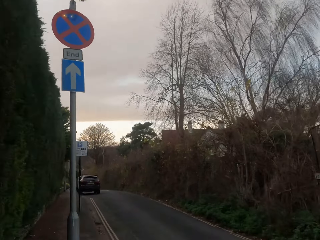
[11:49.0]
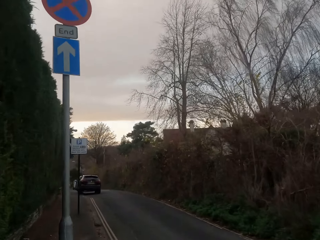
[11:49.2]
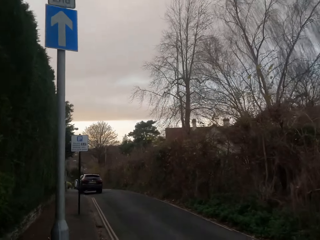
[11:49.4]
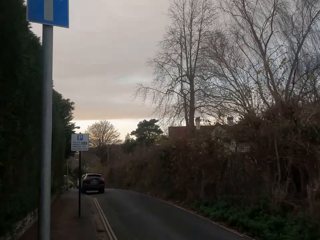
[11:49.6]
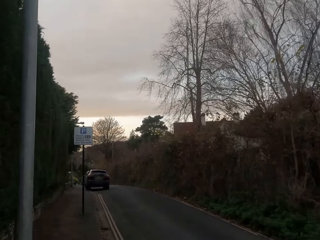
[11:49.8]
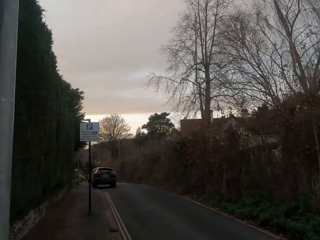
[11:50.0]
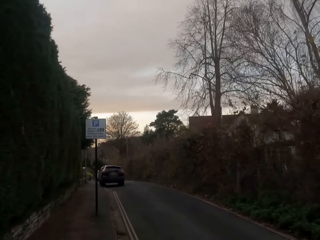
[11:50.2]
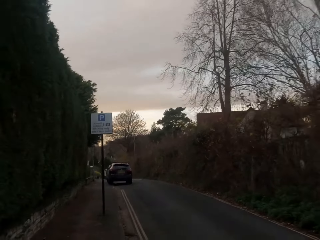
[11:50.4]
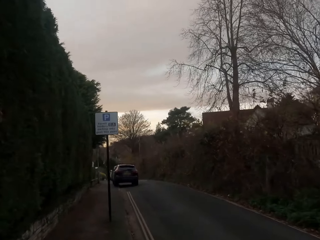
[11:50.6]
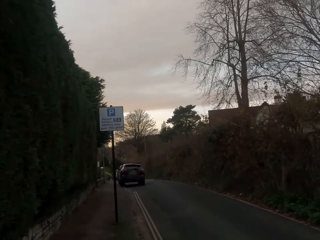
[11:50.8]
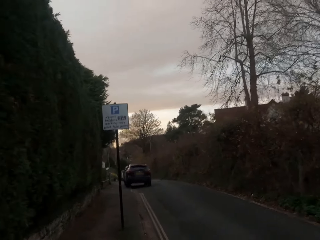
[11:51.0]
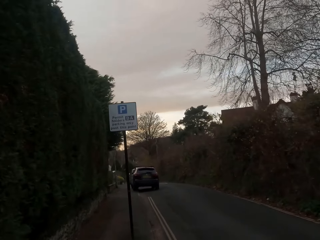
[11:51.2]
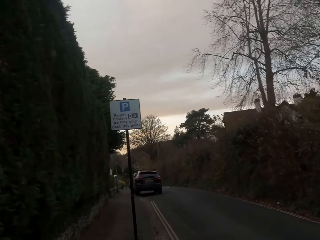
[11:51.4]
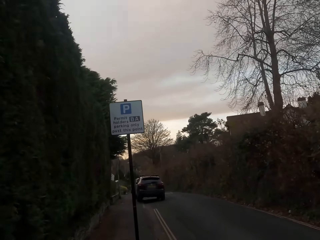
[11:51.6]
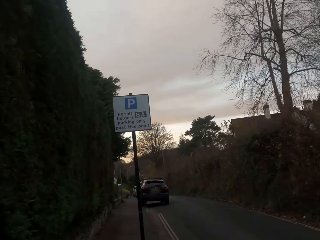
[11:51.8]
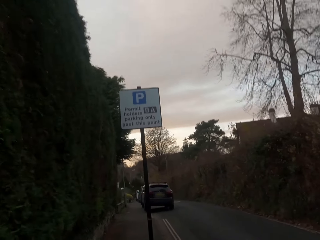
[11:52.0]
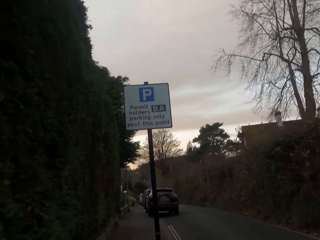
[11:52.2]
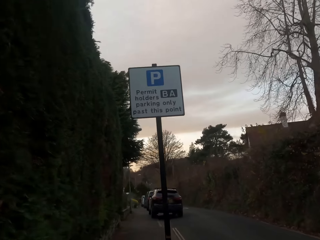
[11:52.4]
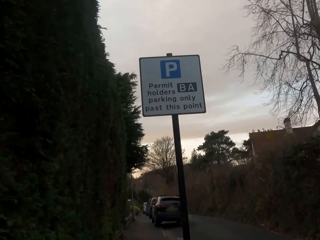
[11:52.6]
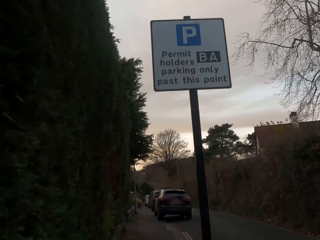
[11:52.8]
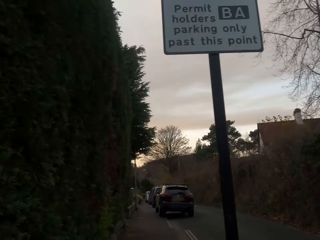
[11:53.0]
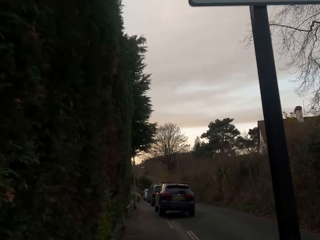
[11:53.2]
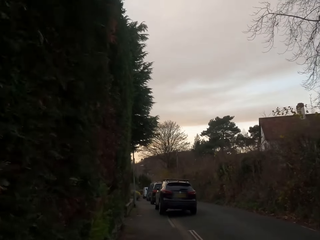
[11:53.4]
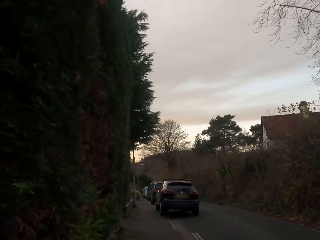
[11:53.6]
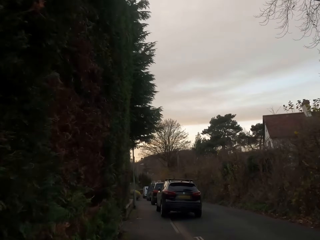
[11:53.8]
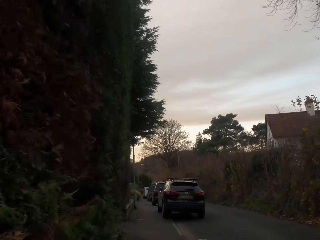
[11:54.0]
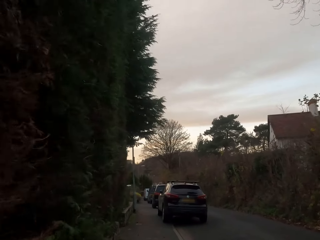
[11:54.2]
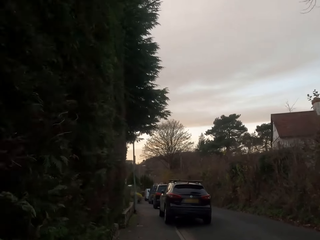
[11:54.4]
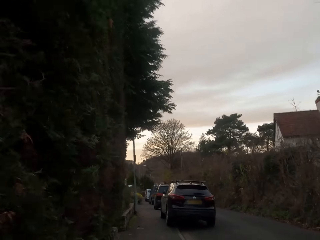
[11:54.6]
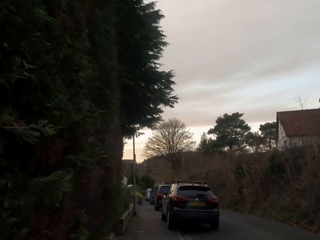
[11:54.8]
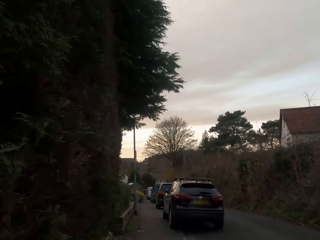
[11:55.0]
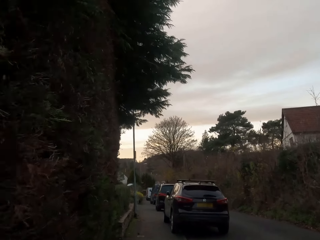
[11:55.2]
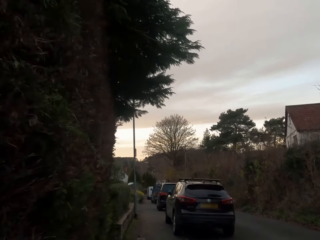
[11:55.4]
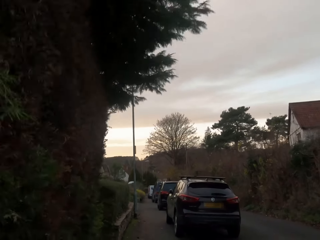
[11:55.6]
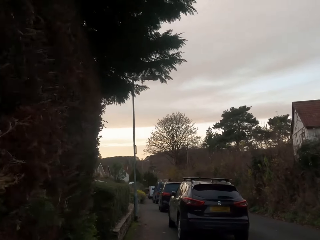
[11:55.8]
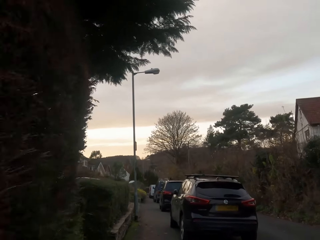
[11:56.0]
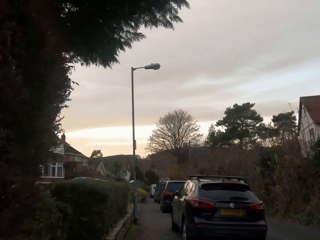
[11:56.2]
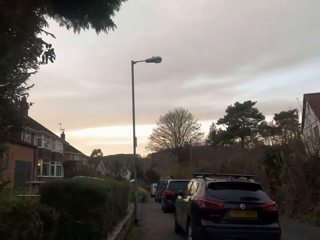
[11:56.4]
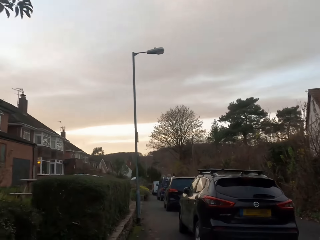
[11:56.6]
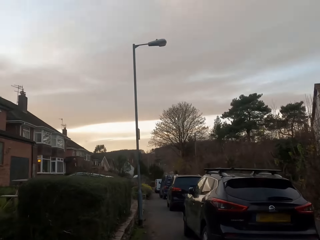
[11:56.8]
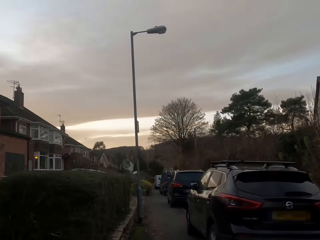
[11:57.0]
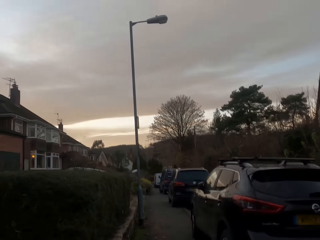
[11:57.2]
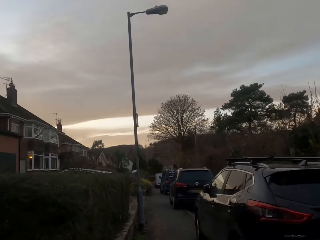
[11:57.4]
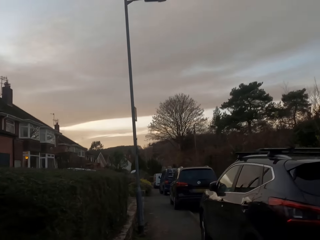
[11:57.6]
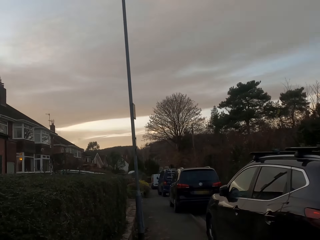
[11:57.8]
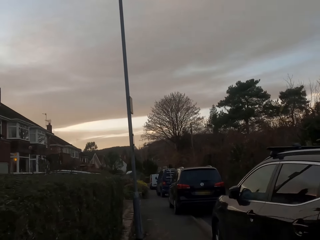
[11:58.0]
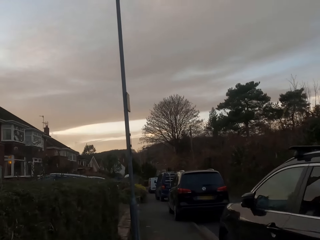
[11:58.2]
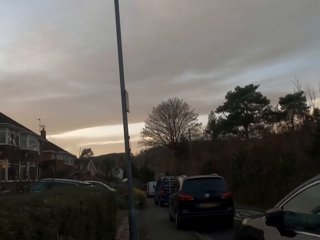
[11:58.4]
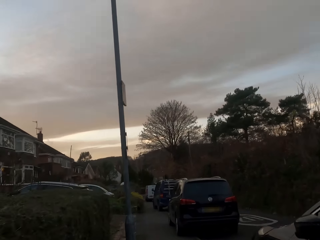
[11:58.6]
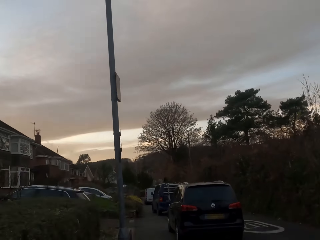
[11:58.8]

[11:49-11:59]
The camera wearer jogs past a car.

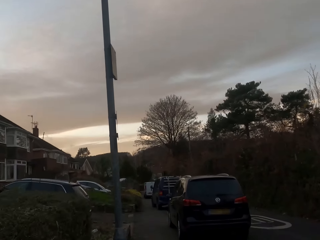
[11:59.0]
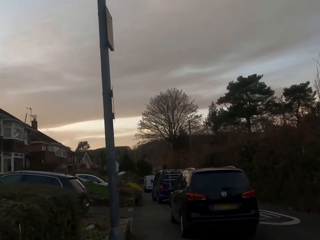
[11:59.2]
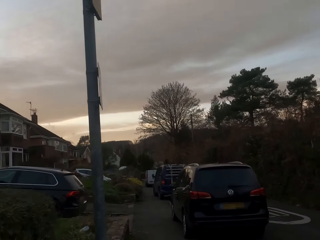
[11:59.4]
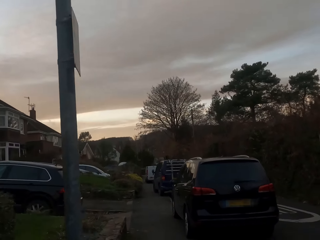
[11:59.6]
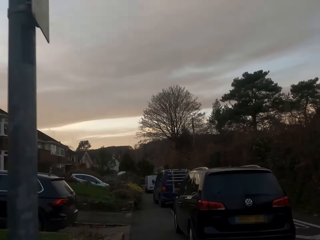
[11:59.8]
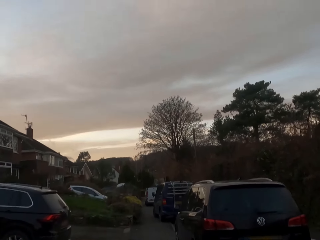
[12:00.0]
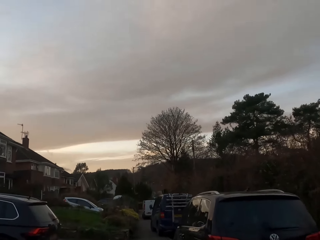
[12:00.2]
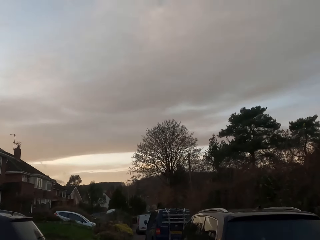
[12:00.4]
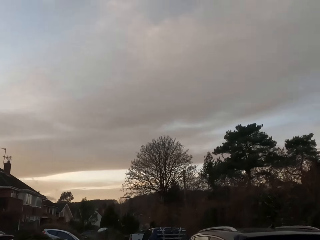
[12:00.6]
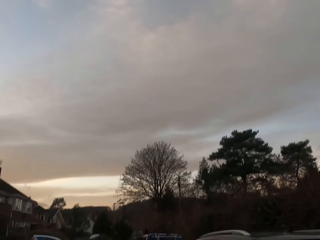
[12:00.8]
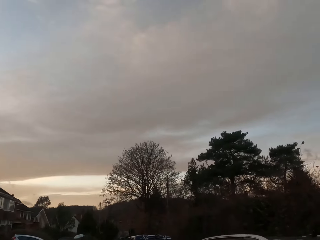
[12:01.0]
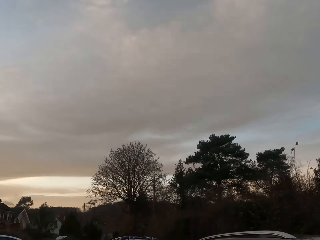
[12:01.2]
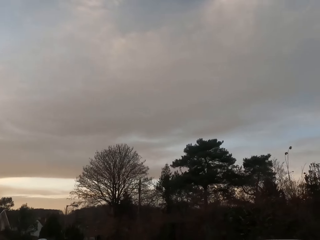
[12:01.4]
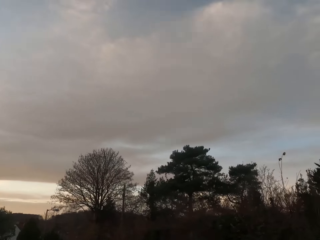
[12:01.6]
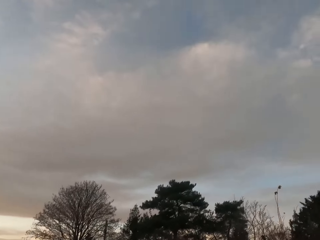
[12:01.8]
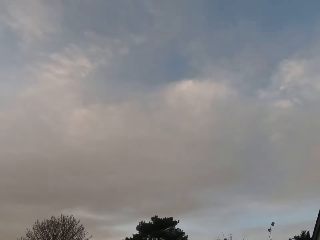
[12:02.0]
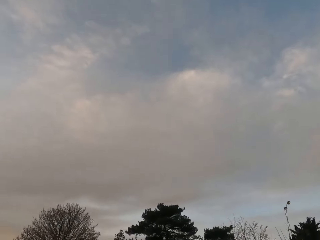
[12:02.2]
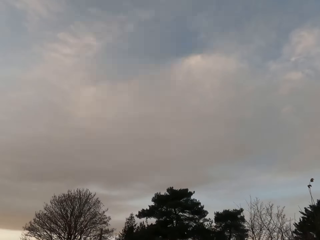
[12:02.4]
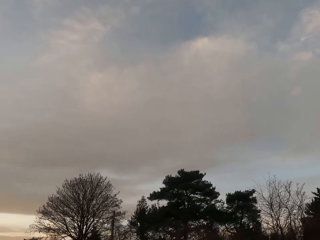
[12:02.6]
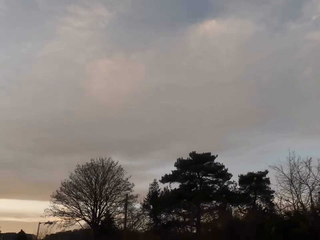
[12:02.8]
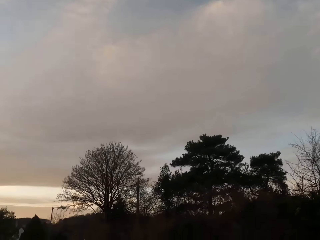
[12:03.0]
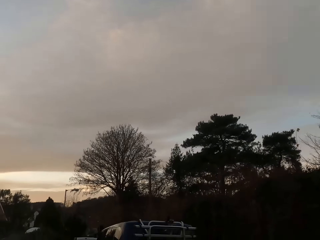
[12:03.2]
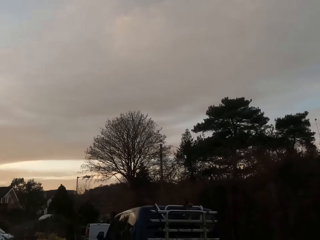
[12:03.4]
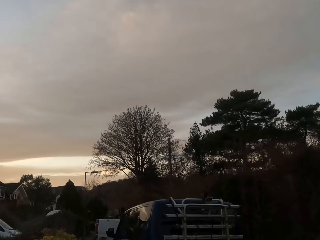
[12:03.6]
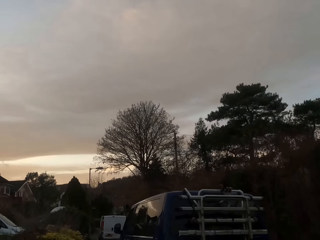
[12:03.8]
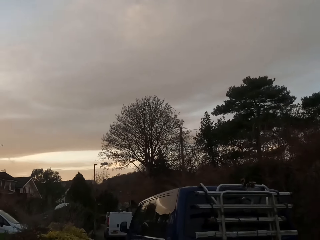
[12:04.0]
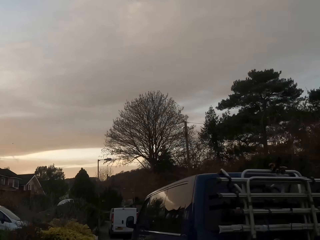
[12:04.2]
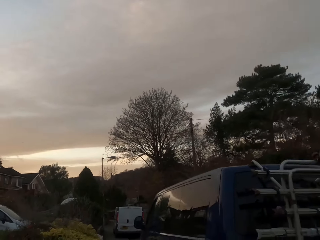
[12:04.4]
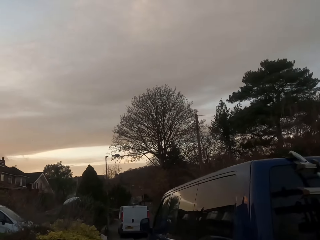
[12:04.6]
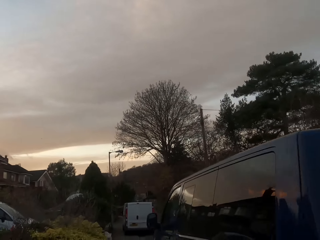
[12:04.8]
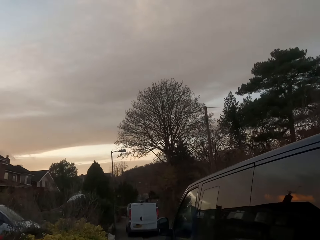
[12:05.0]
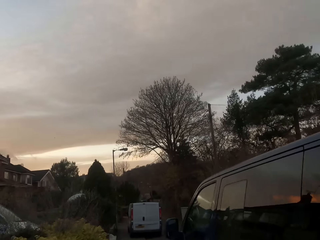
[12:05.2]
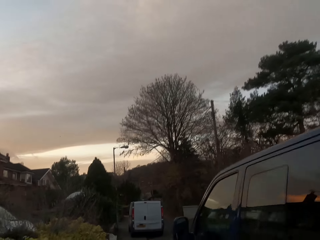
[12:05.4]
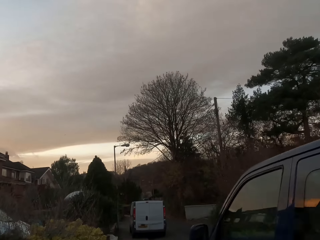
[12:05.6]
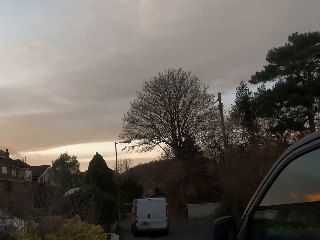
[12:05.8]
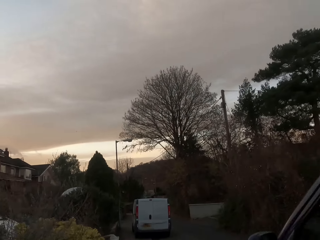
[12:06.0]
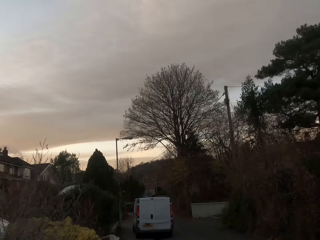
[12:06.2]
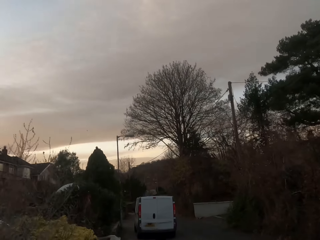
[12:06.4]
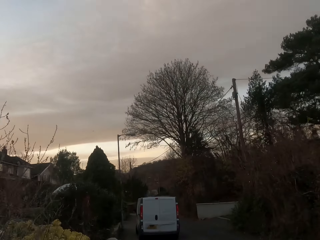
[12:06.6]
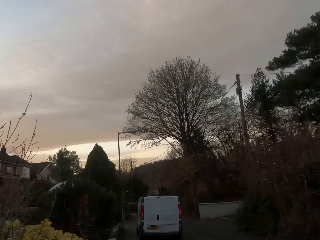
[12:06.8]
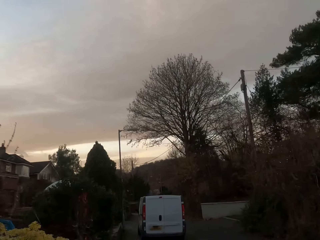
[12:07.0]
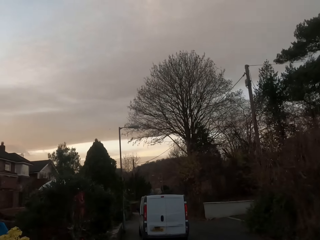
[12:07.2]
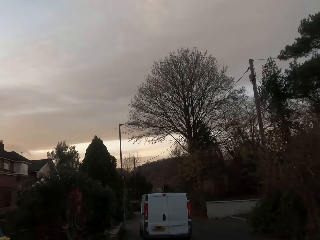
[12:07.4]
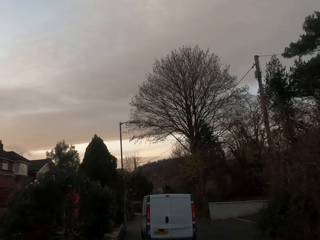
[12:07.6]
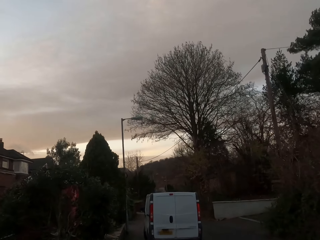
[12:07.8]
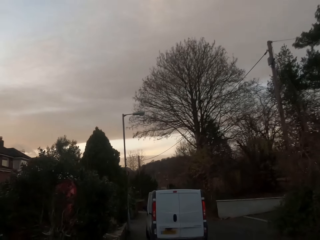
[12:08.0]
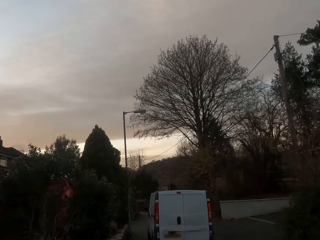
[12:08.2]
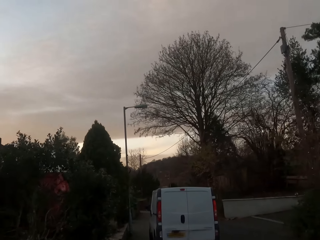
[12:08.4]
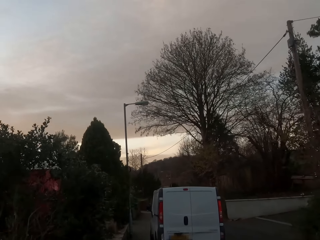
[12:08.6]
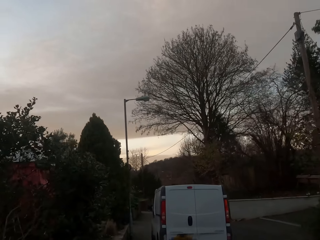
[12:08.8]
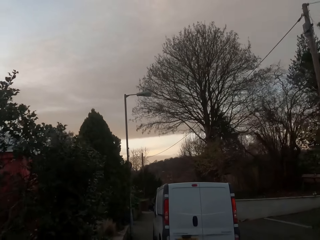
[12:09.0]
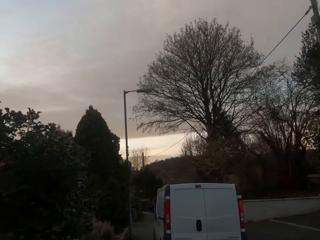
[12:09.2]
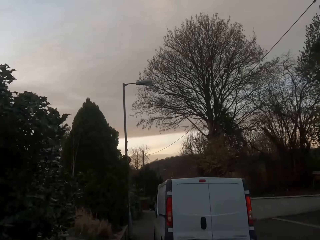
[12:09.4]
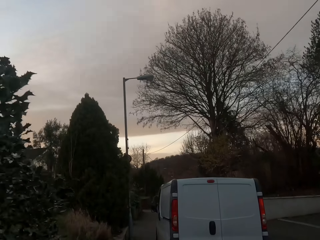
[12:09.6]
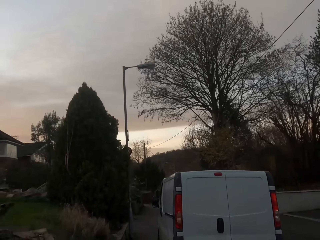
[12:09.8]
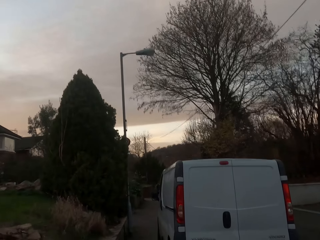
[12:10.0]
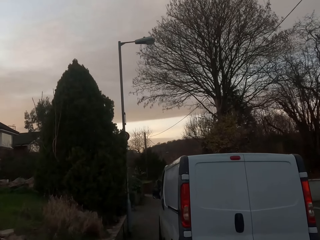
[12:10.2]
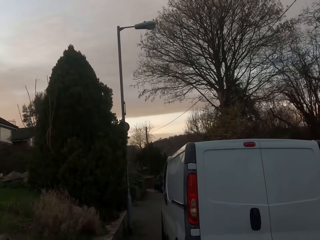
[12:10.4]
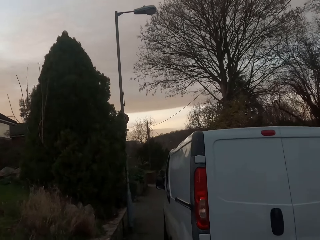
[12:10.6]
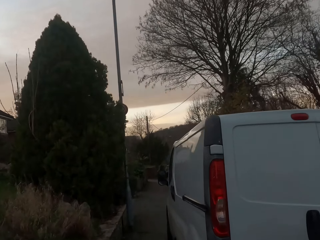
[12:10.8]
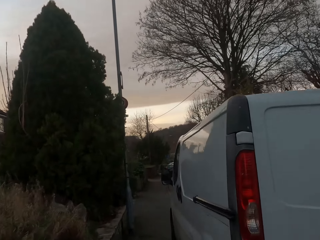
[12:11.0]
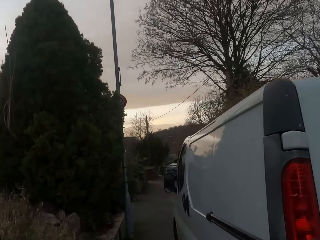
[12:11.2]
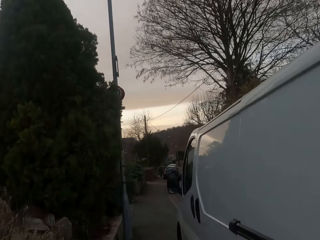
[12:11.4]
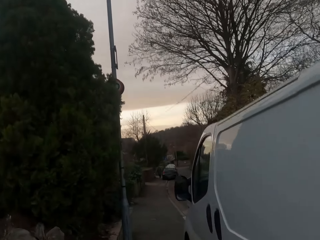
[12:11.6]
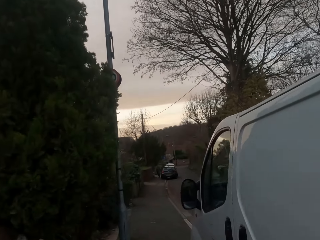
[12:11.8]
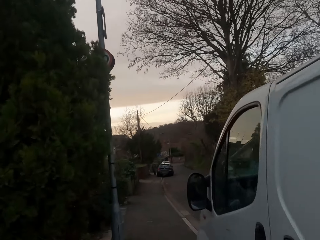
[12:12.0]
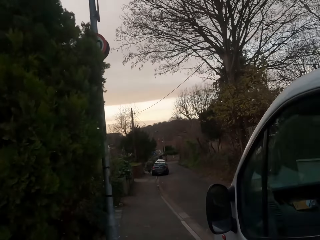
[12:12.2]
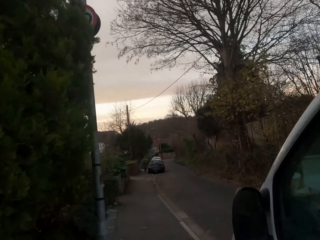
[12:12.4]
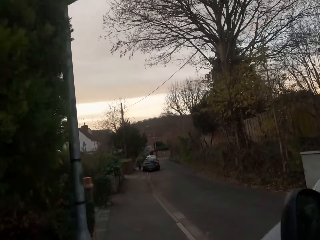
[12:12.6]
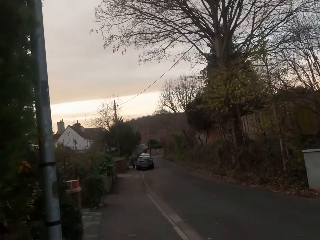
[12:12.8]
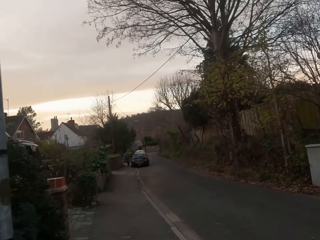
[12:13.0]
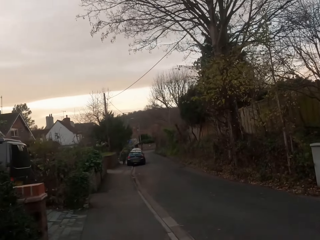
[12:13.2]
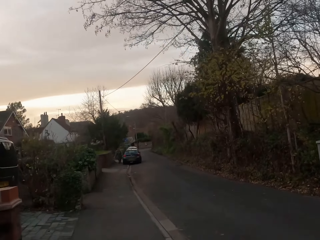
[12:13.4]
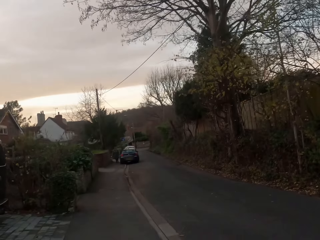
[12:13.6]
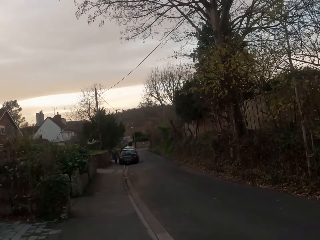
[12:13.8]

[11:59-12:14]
The camera wearer jogs past a car. They jog past a car again. They jog past a truck.
